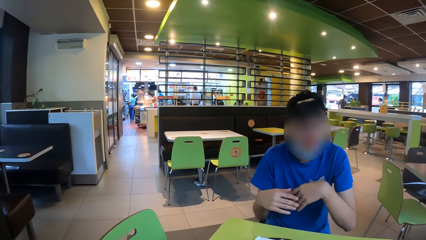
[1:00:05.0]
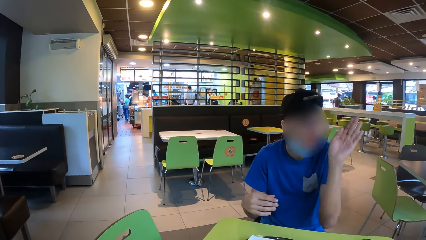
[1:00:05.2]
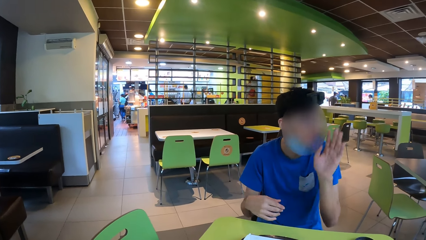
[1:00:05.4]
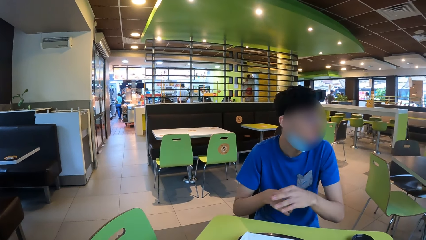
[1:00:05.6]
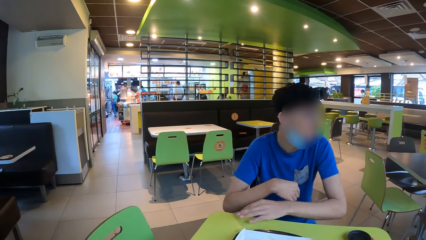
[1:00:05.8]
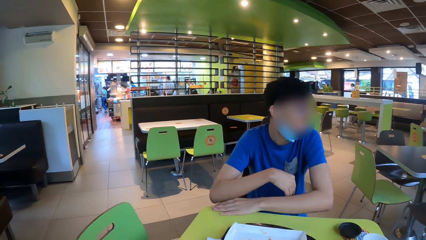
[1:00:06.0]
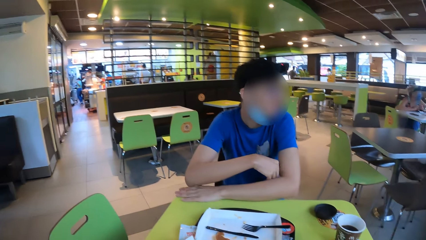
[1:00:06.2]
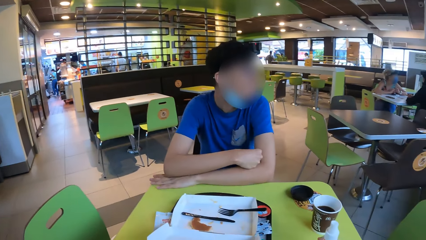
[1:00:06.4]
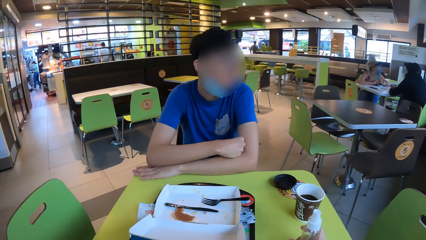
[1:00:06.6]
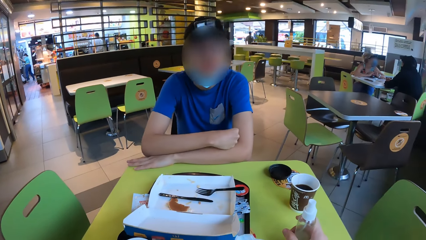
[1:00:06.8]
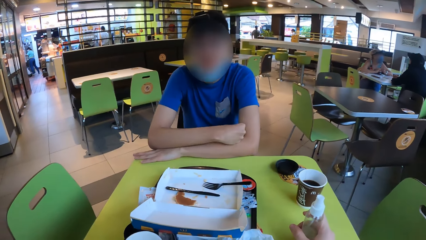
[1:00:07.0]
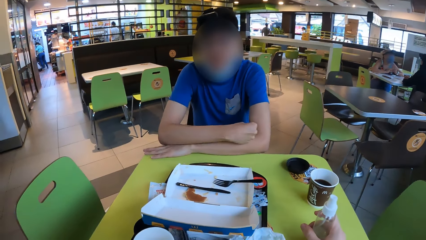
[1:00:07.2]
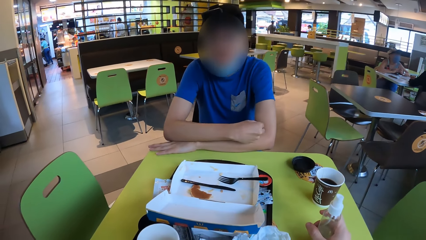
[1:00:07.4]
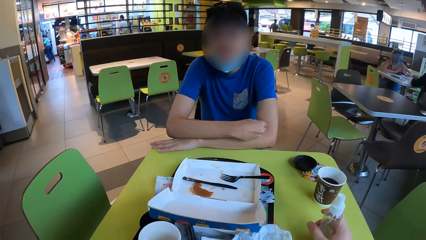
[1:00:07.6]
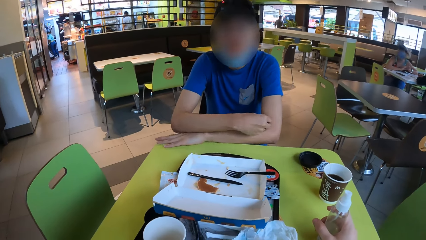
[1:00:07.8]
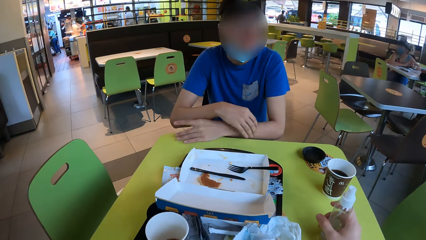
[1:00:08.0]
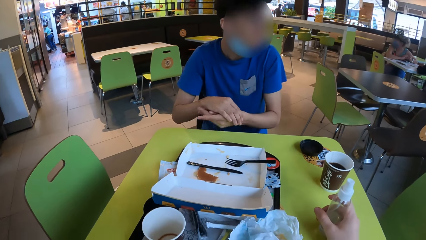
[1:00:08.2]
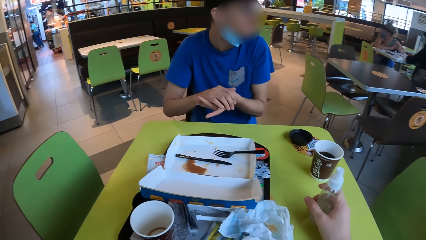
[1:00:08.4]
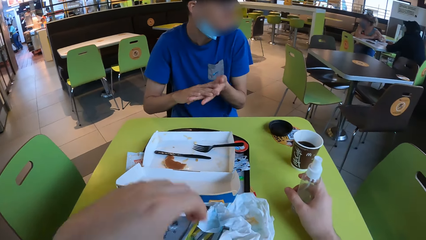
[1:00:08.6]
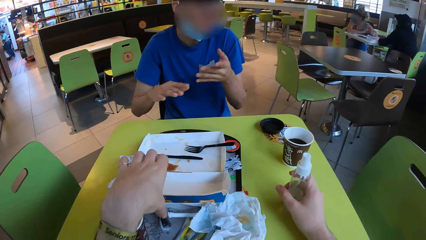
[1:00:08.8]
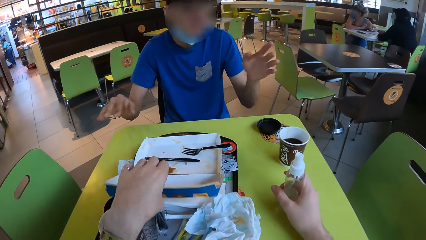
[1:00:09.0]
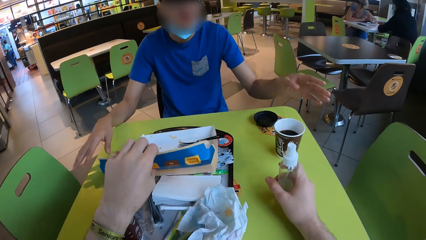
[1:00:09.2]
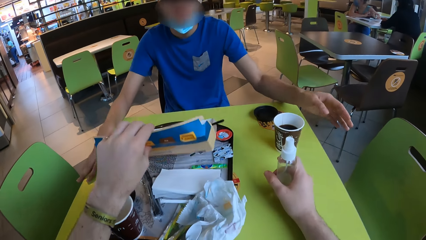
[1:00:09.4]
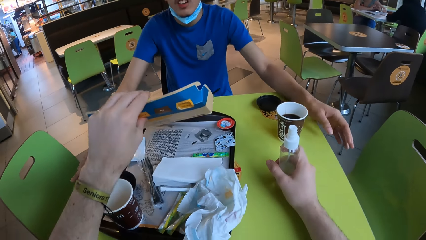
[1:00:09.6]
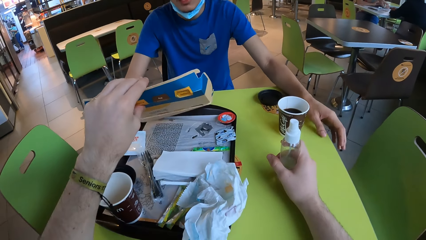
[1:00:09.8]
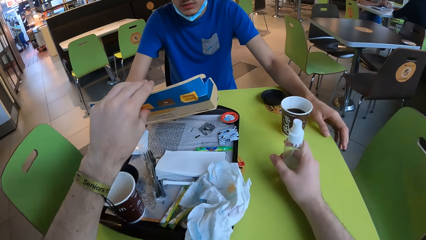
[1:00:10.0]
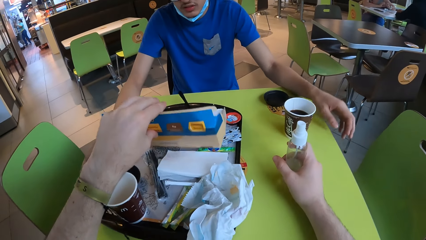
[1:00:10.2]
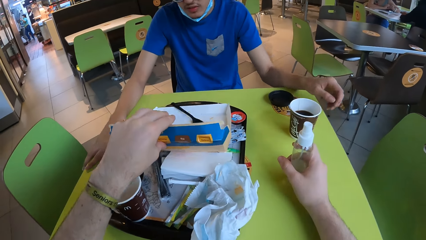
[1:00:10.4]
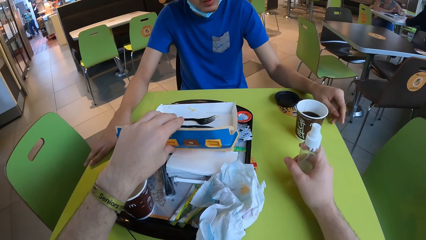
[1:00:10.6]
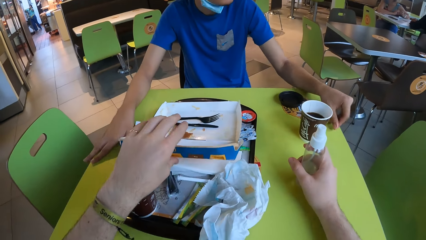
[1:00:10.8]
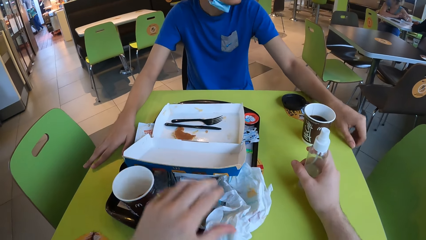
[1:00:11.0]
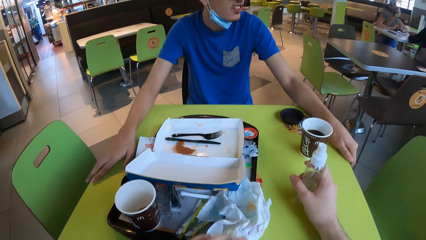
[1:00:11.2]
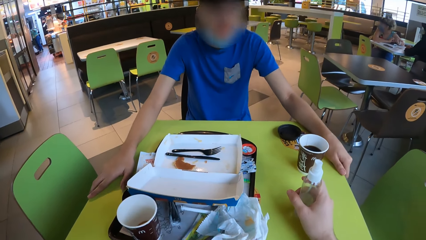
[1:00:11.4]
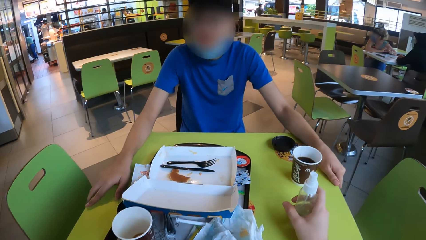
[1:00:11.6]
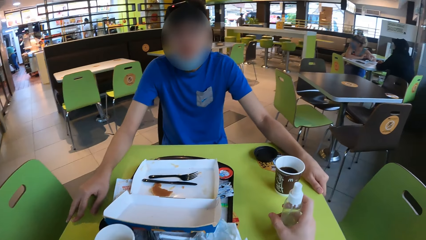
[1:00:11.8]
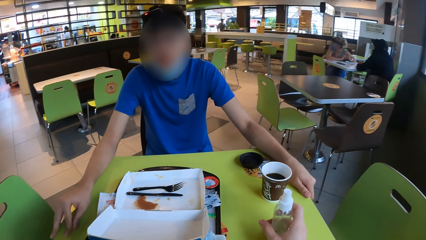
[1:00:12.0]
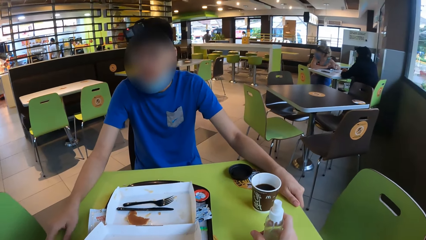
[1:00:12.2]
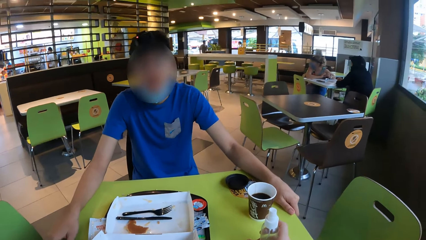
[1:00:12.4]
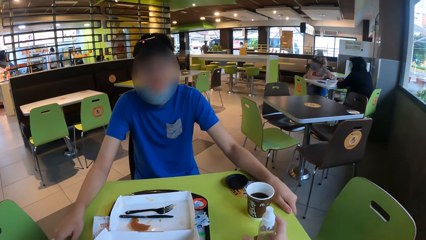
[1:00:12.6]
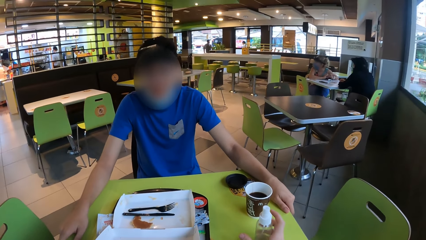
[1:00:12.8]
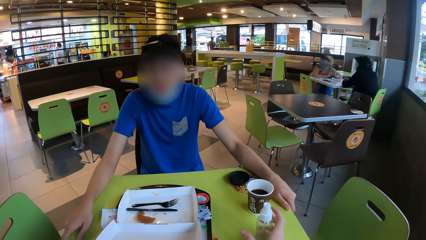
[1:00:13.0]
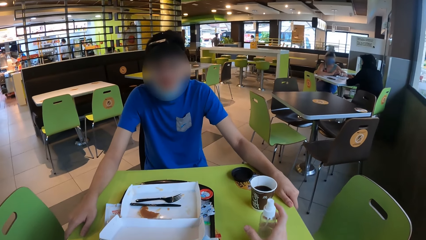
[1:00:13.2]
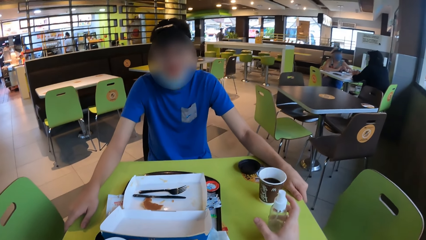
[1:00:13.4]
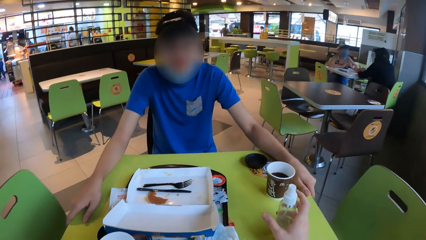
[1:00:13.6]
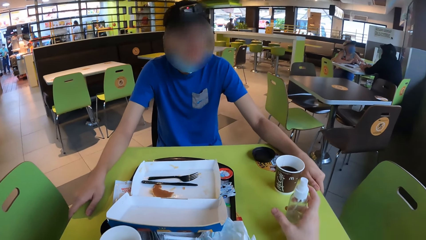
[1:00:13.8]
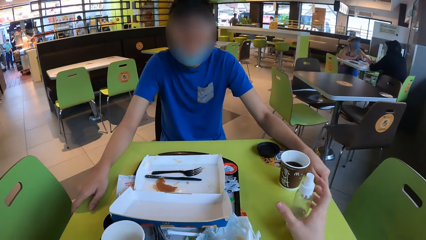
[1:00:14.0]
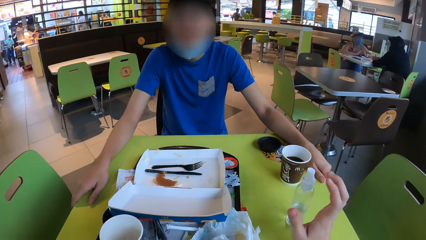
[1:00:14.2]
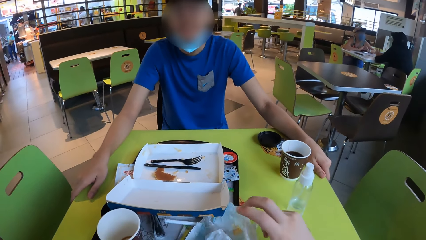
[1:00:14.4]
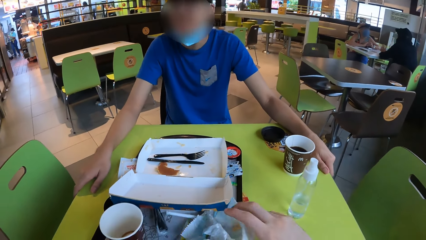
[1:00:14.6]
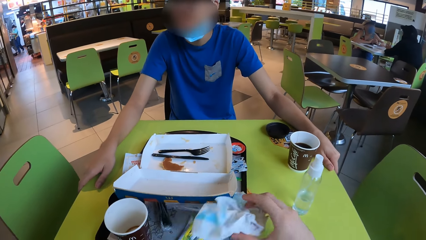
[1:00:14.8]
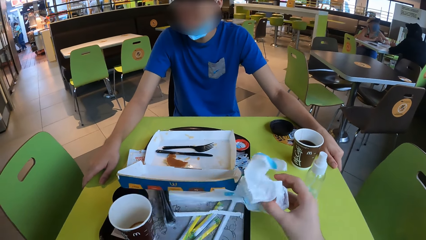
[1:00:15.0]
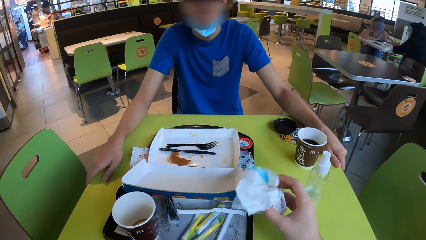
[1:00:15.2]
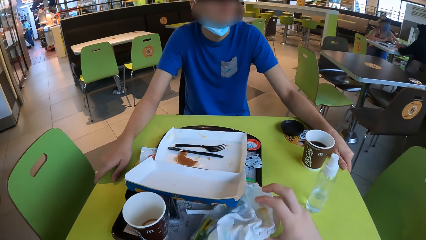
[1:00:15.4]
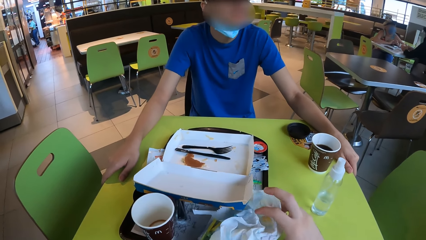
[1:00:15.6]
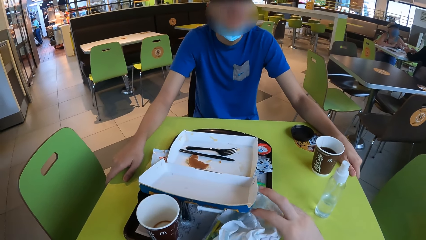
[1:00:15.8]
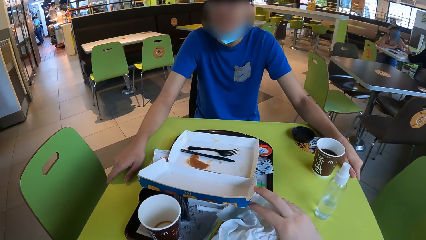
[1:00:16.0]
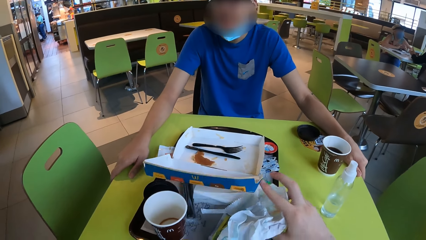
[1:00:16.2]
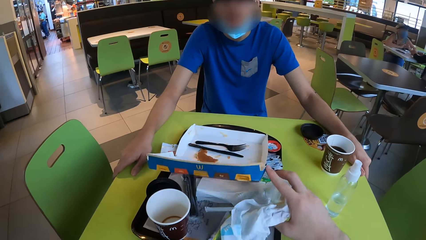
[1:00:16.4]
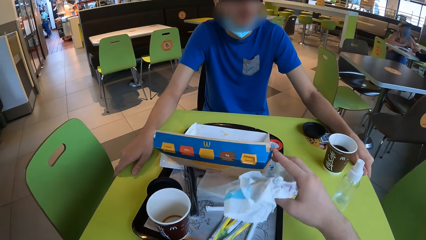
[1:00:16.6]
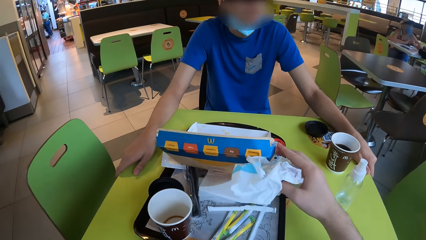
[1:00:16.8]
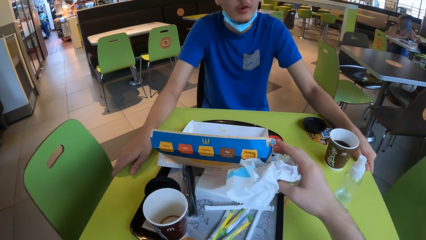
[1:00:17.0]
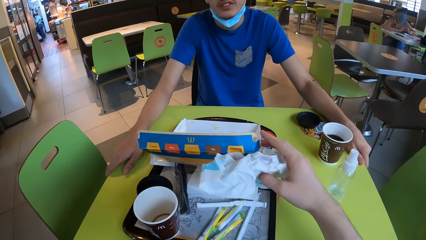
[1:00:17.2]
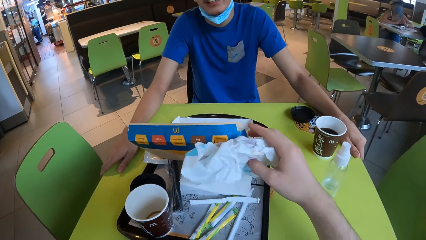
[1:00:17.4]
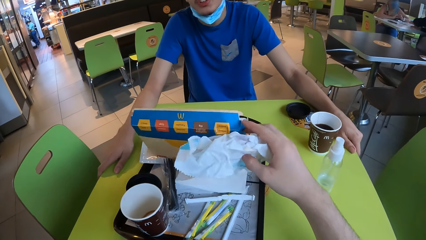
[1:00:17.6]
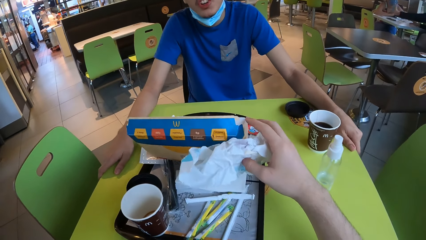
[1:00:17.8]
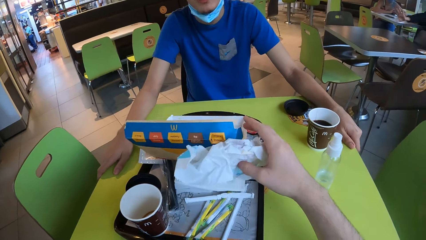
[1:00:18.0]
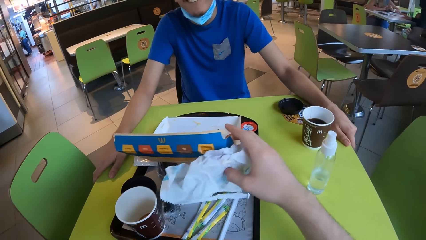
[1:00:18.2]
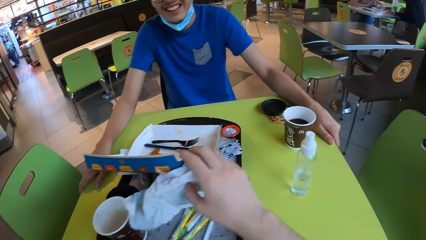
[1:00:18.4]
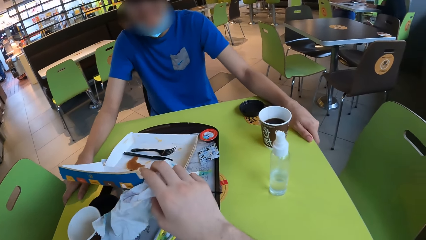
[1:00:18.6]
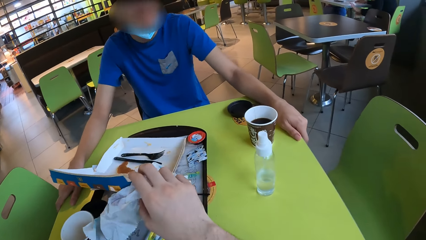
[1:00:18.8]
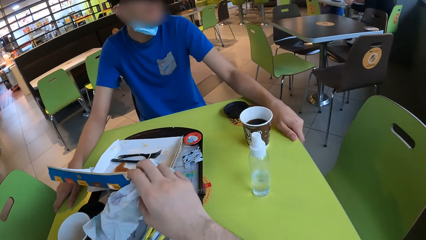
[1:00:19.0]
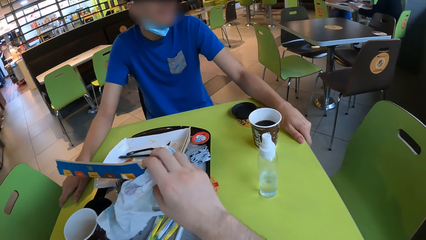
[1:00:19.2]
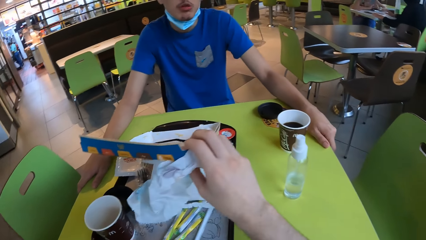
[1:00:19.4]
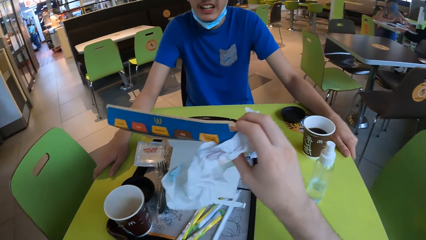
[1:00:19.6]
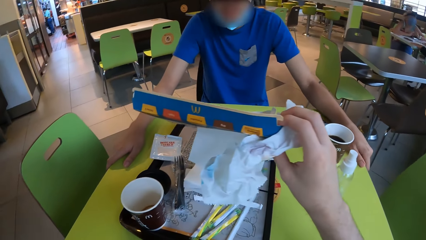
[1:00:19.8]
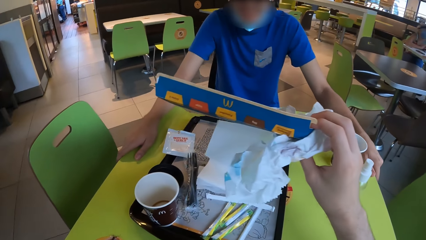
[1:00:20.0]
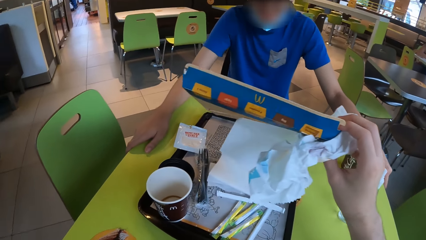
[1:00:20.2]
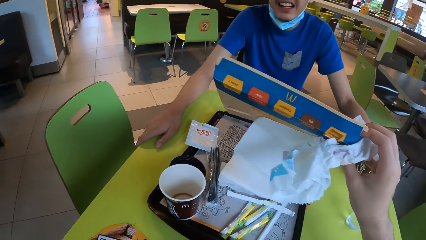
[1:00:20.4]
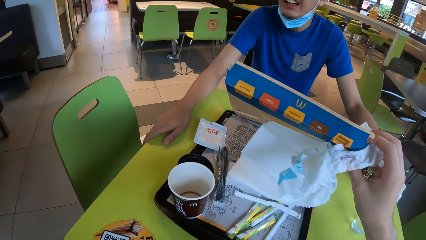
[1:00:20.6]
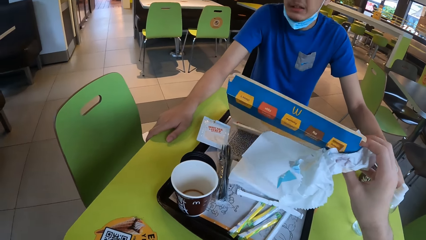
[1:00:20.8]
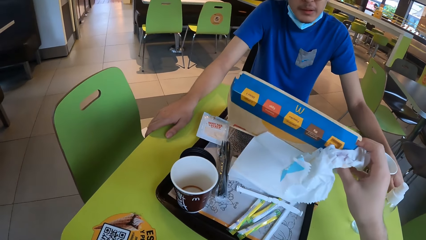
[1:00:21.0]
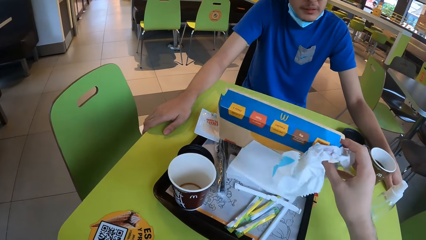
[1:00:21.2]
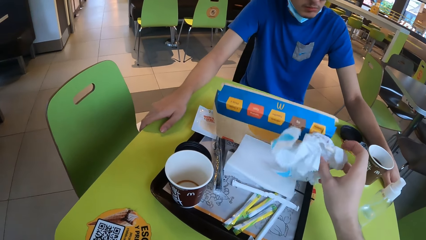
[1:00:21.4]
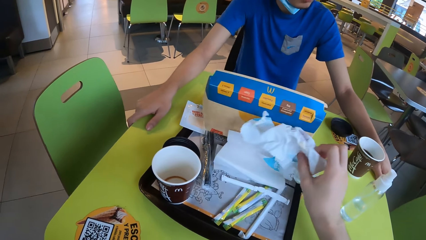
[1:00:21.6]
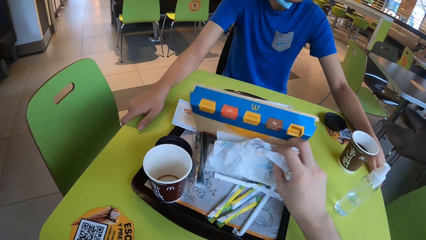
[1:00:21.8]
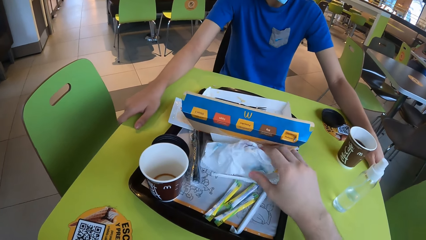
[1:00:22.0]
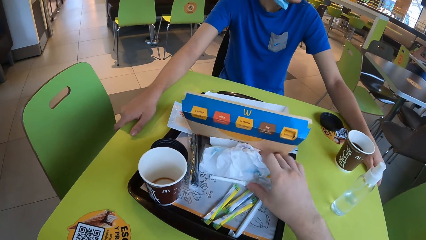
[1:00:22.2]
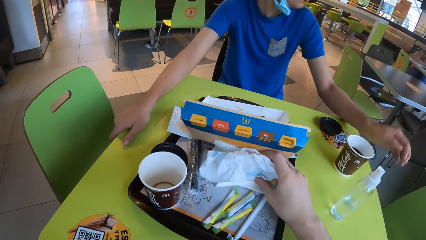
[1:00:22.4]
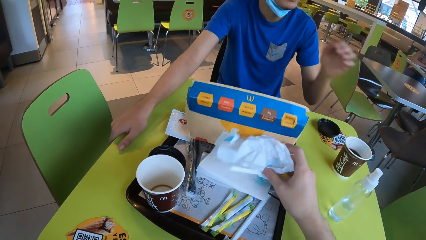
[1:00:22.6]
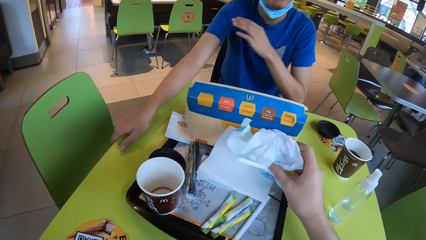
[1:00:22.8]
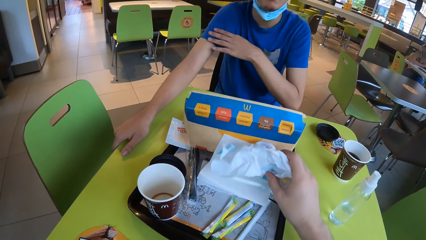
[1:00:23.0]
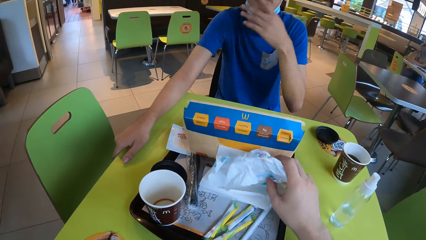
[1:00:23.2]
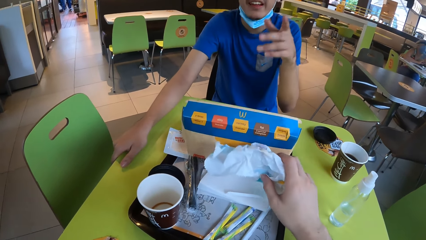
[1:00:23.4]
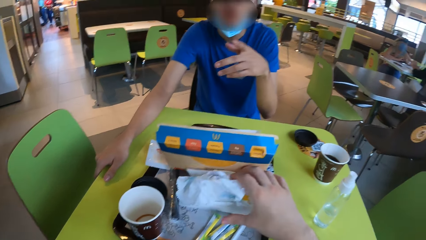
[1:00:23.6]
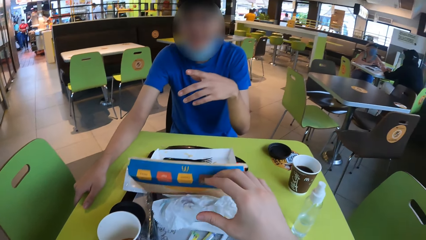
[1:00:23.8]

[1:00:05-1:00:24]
A man communicates with the camera wearer. The man gestures his hand, puts his hand on the table, and rubs his hands together. The camera wearer lifts the box. The man holds the table. He holds the table again. The camera wearer puts the box on the tray. The man nods his head. The camera wearer holds the table. He pulls his hand off the bottle. He picks up the paper. He holds the box. He lifts the box off the tray. He puts the box on the tray. He puts the paper on the tray. The man pulls his hand off the table. The camera wearer picks up the paper. The man holds his arm and gestures his hand.
